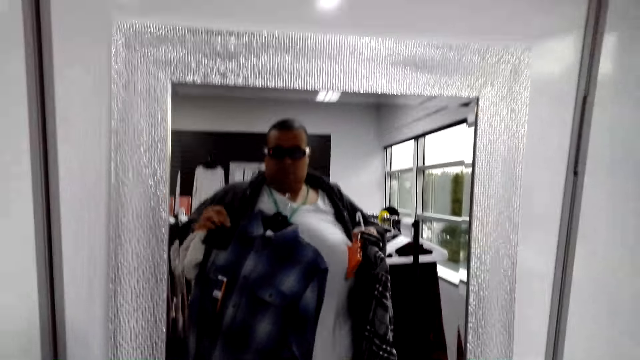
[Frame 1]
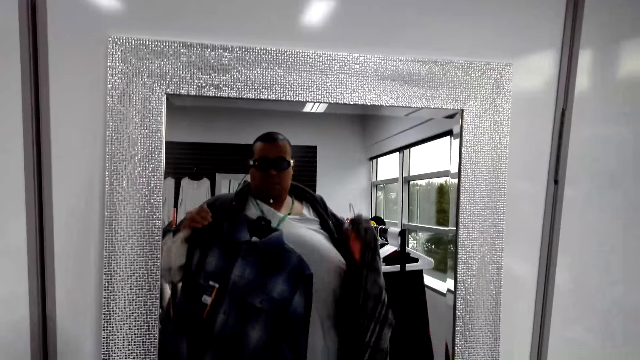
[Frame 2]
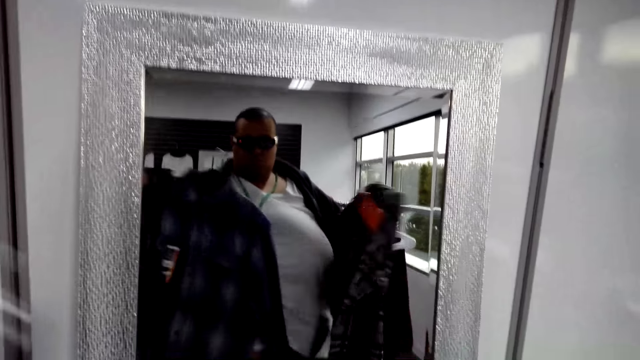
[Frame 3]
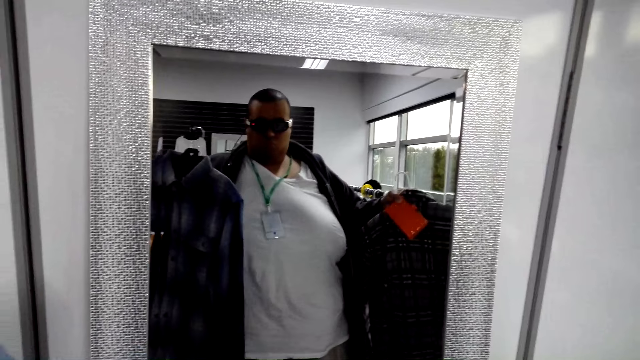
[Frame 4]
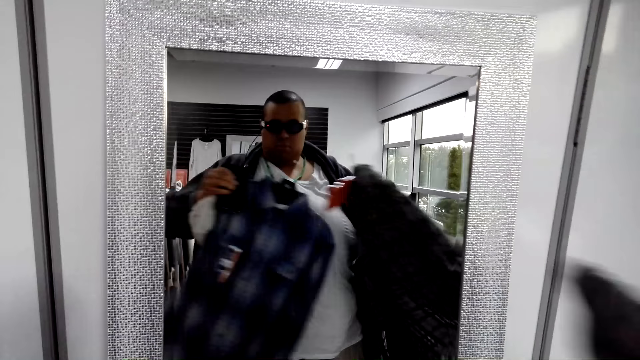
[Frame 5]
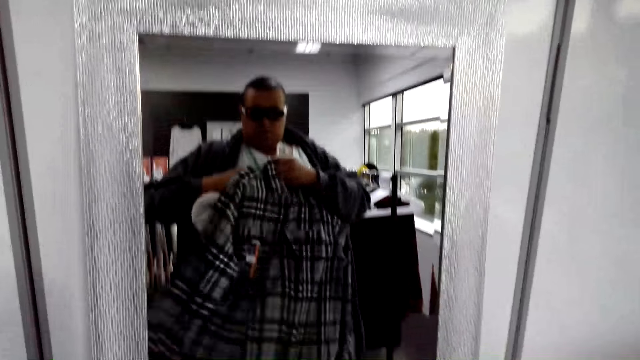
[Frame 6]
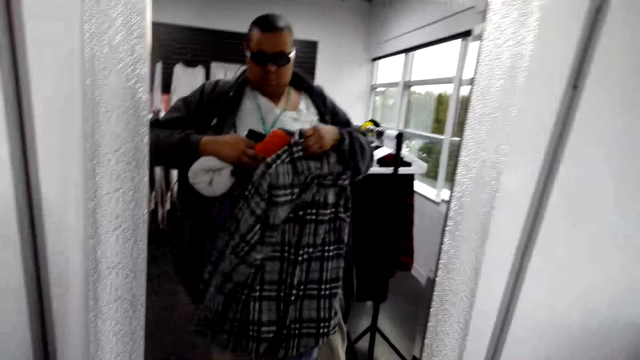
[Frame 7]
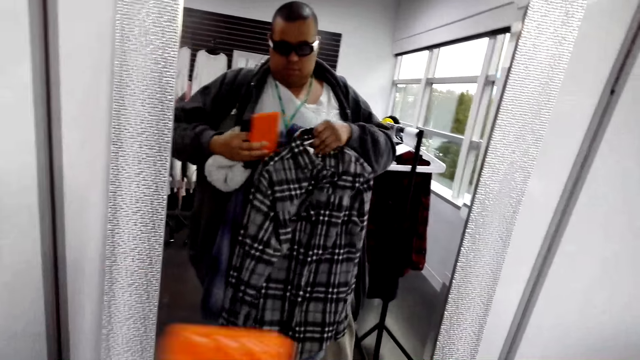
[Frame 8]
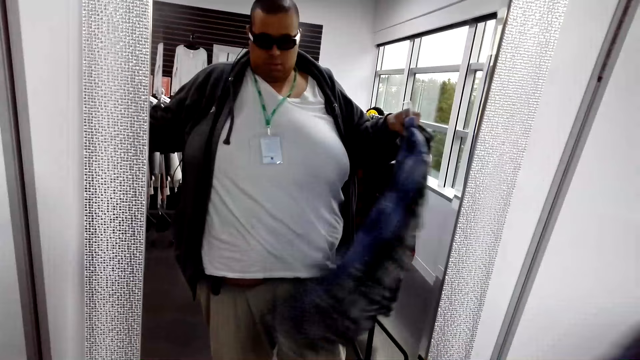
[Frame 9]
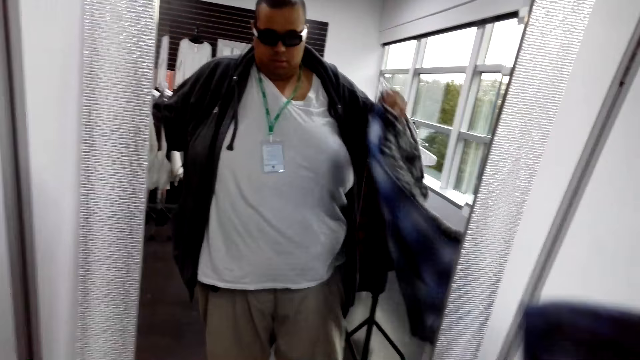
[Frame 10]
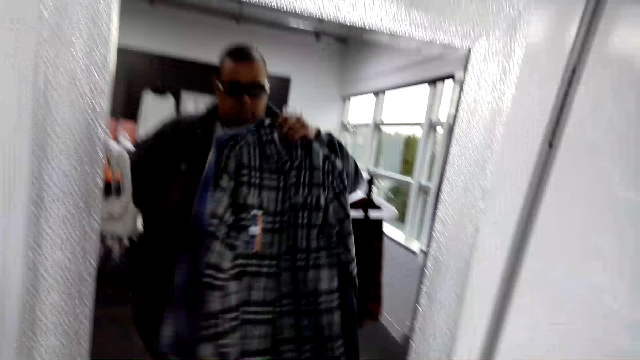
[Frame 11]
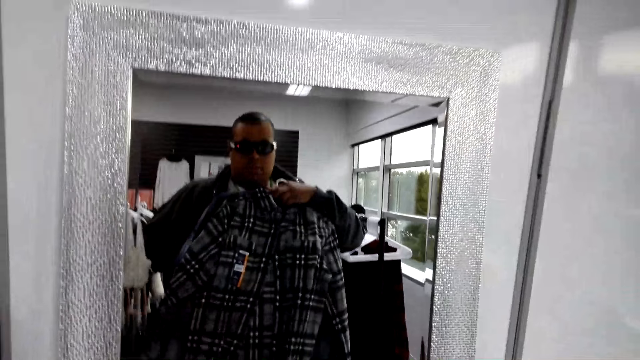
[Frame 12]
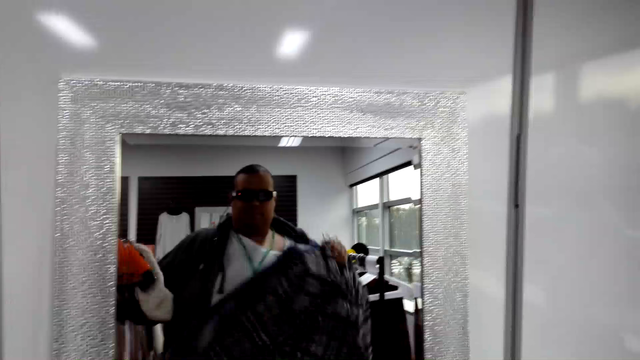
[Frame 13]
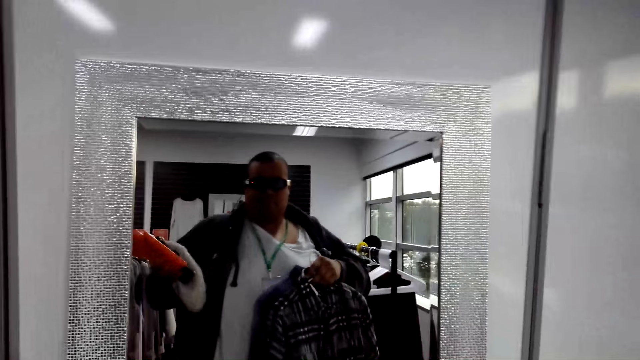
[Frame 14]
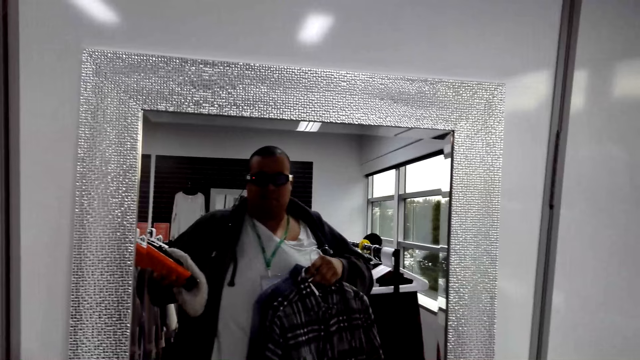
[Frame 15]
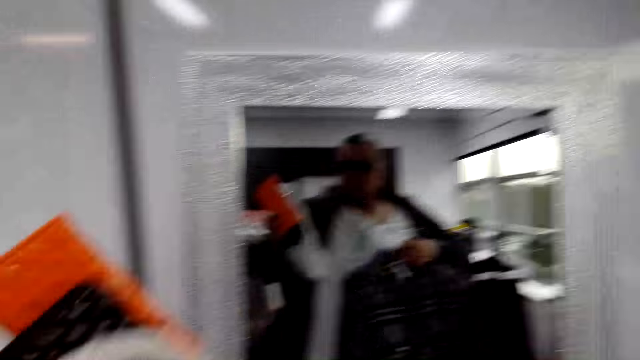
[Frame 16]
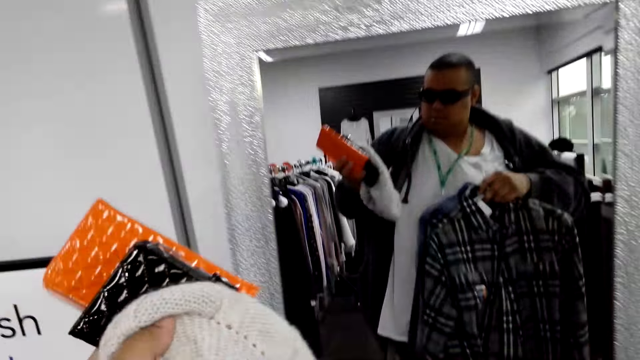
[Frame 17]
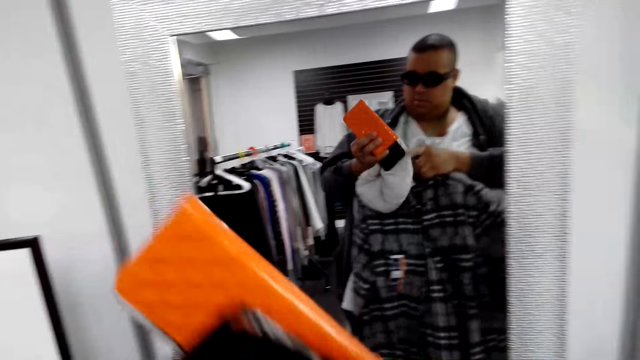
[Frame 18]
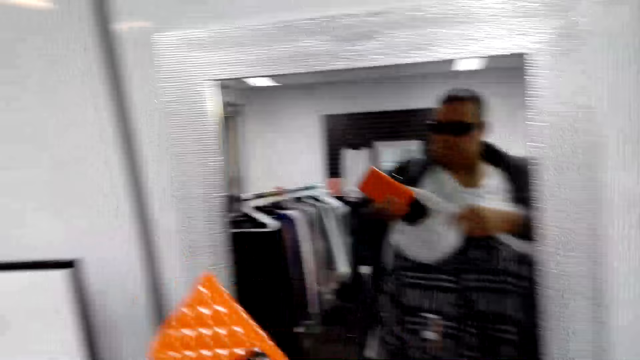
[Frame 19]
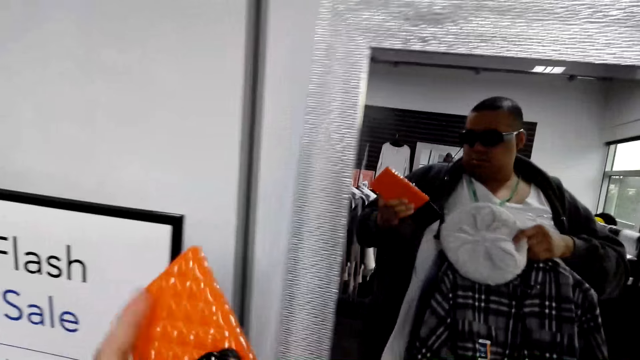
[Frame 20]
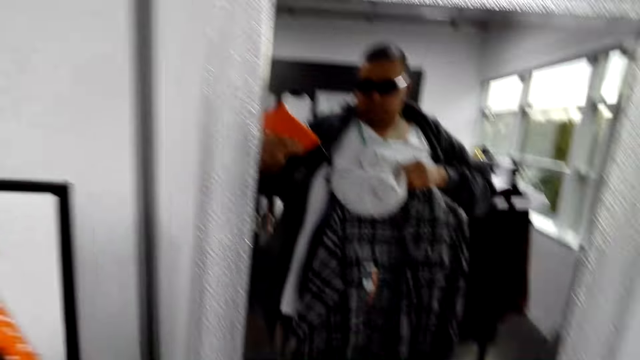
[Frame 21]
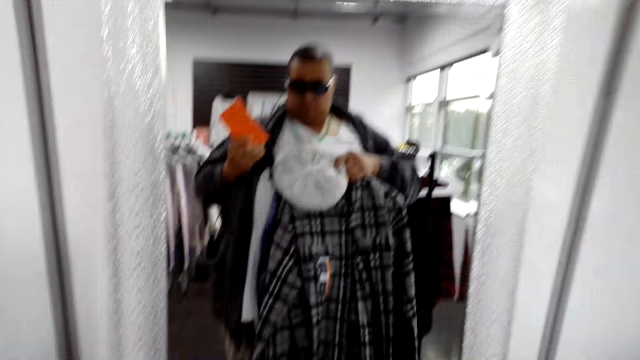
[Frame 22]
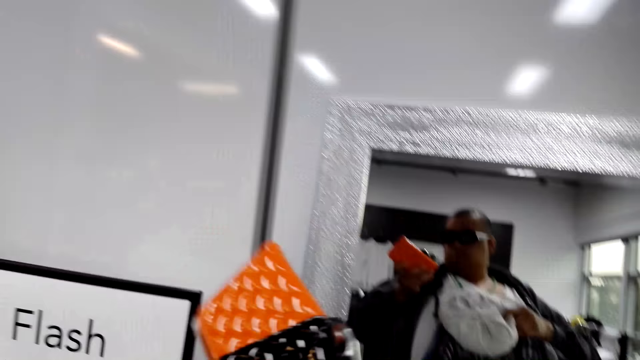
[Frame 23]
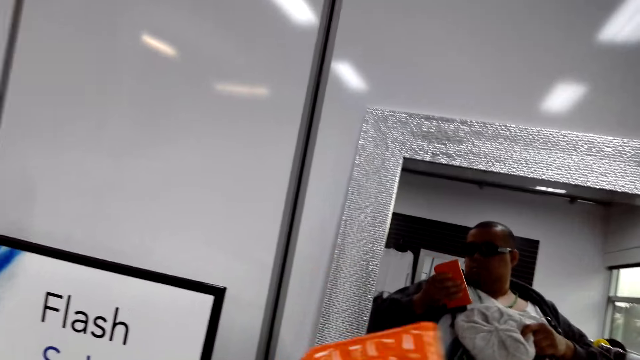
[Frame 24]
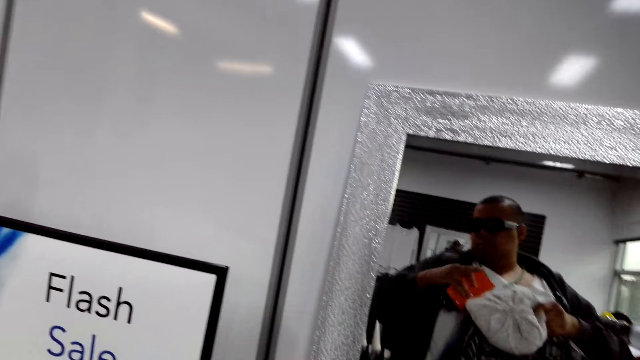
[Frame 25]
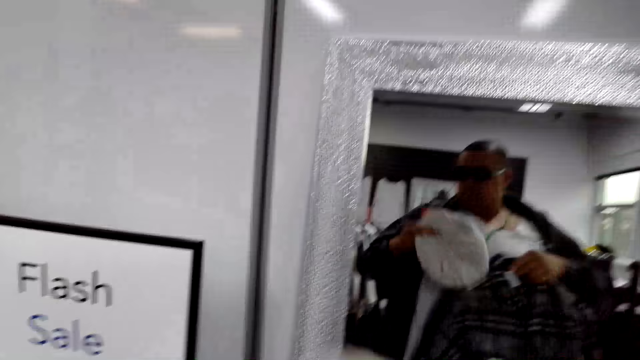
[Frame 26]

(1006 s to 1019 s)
The camera wearer looks in the mirror. They talk.

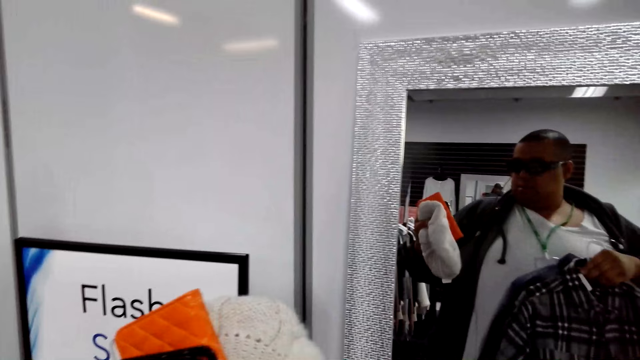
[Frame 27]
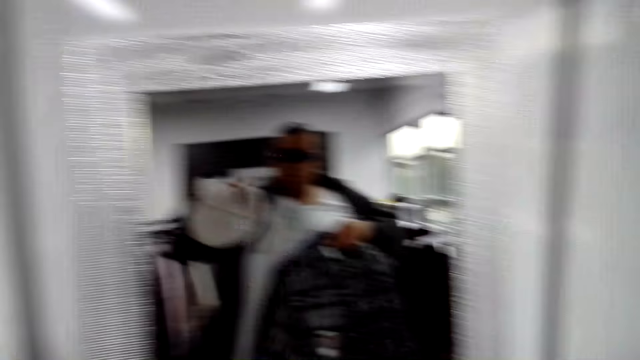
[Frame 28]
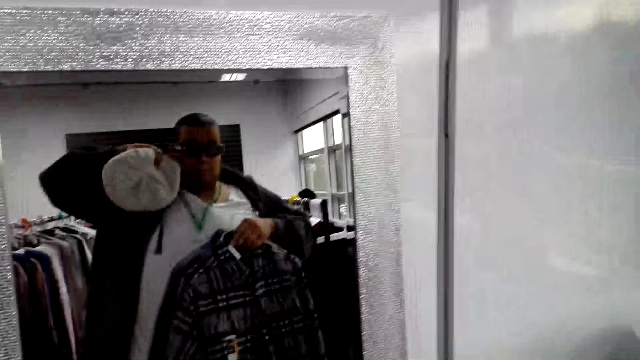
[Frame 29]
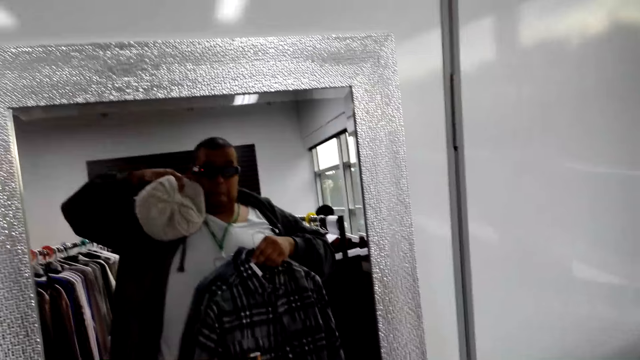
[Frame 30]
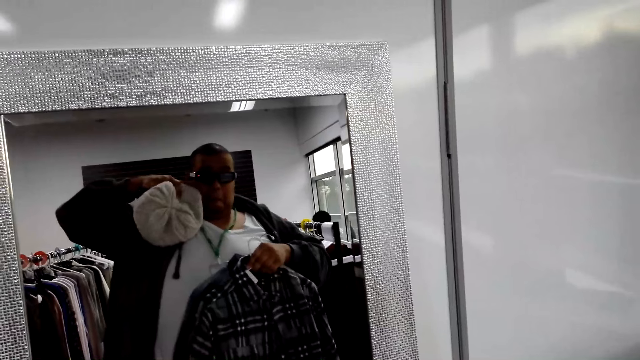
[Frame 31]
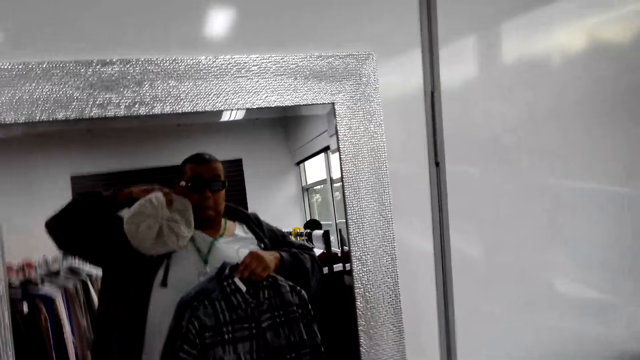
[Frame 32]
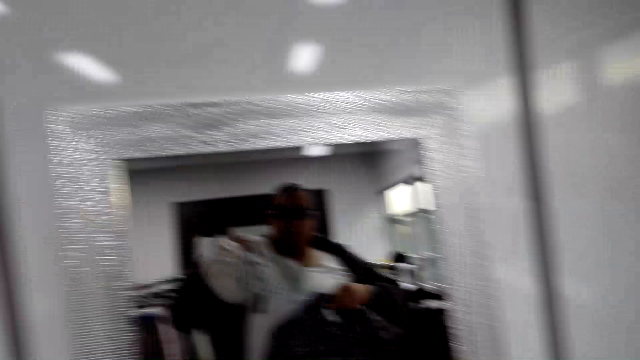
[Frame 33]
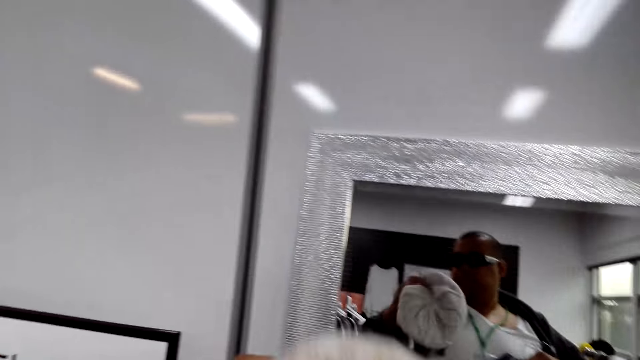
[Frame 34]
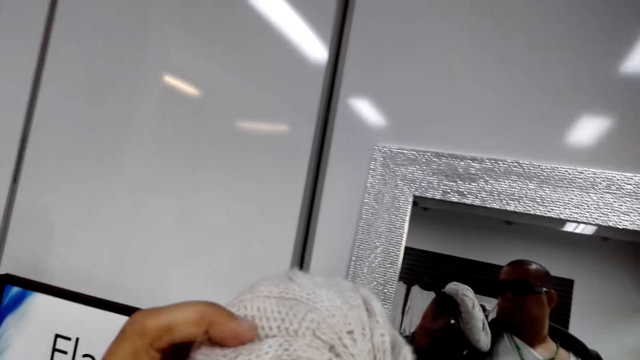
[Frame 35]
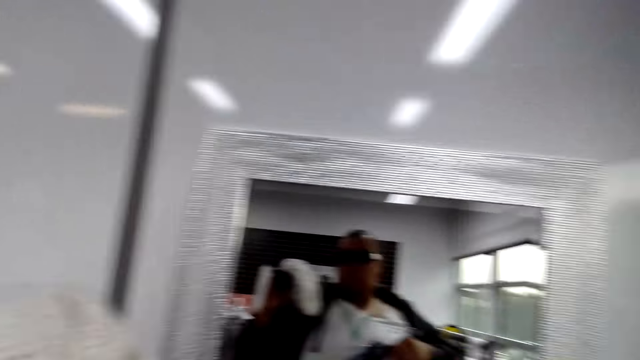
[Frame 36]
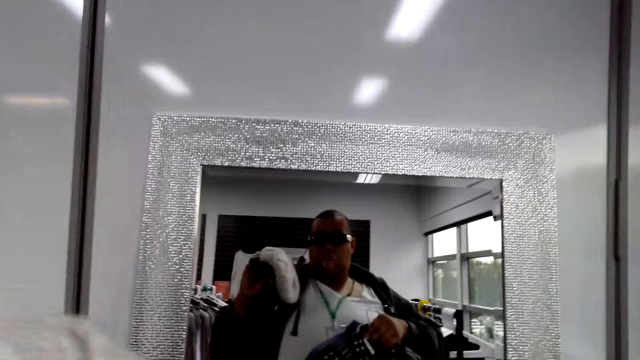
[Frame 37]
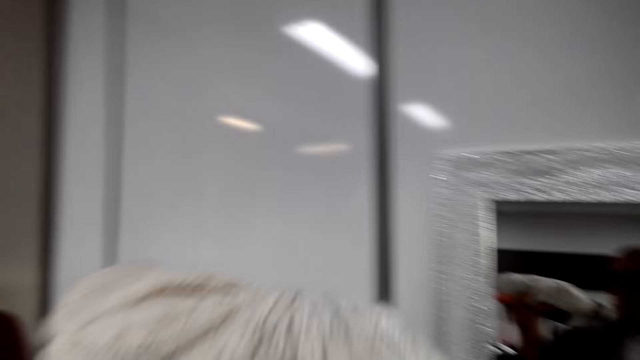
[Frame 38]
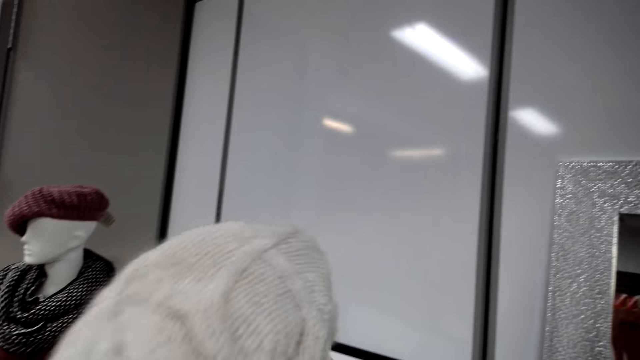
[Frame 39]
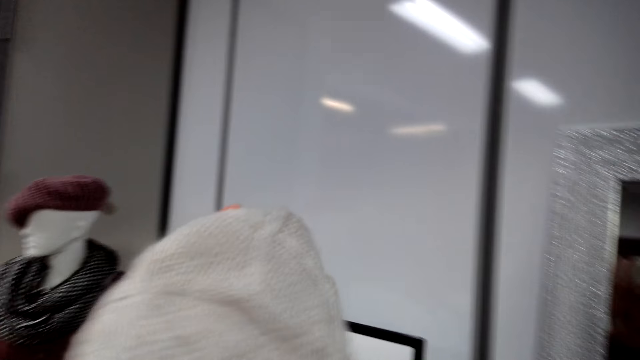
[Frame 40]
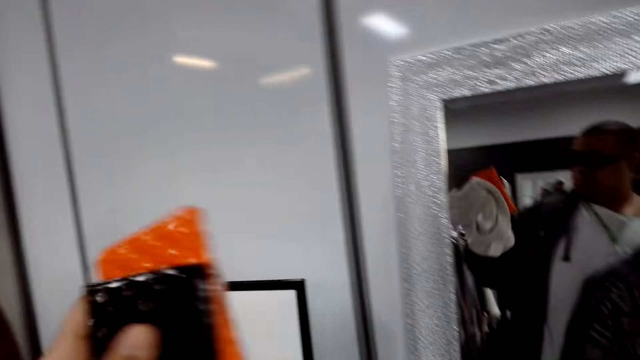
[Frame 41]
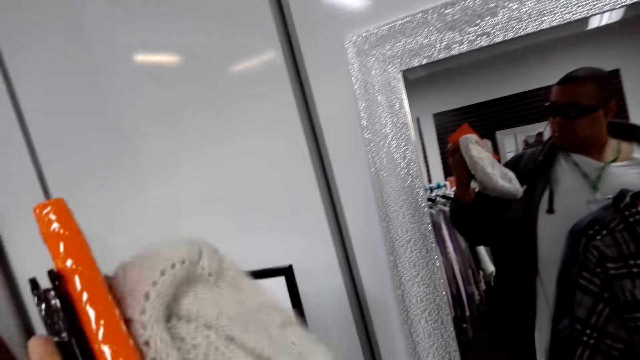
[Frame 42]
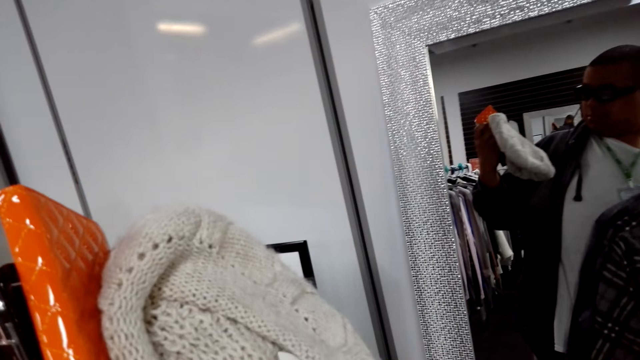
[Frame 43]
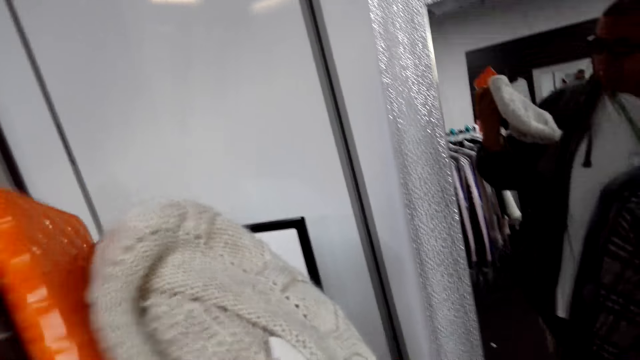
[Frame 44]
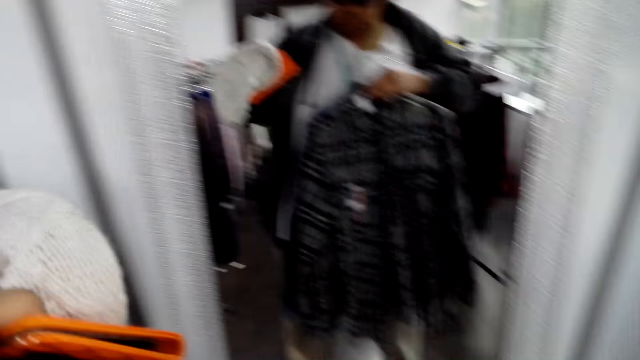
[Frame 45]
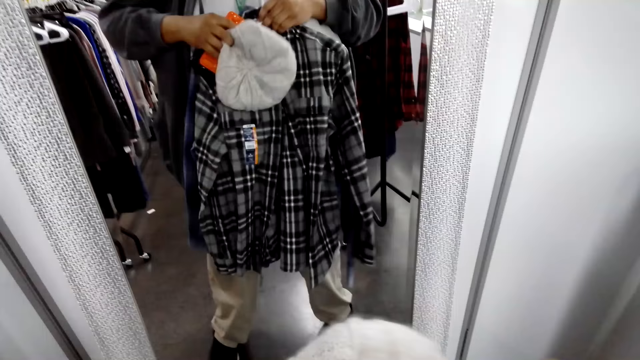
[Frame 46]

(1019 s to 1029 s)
The camera wearer looks in the mirror. They touch the camera. They look at a purse and the marvin hat. They look in the mirror. They look at the marvin hat.
